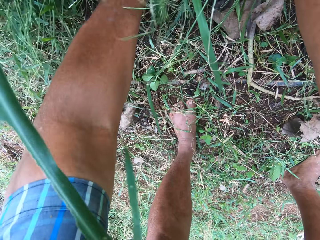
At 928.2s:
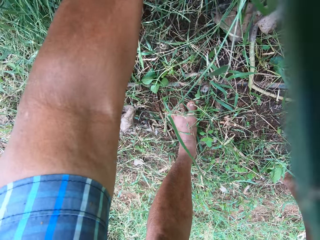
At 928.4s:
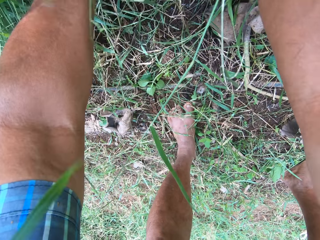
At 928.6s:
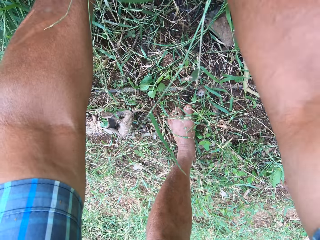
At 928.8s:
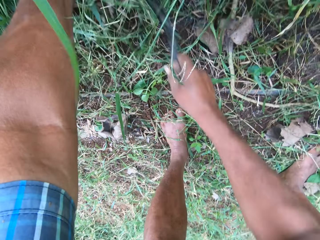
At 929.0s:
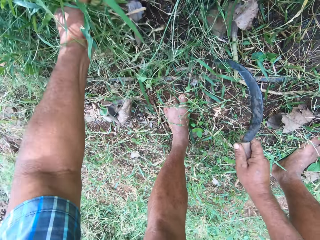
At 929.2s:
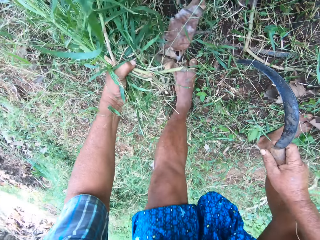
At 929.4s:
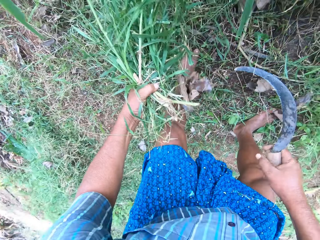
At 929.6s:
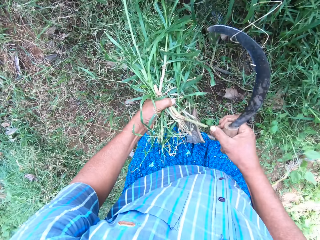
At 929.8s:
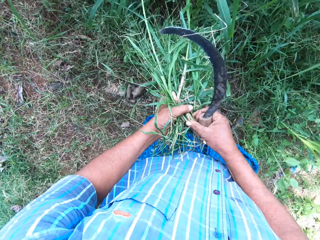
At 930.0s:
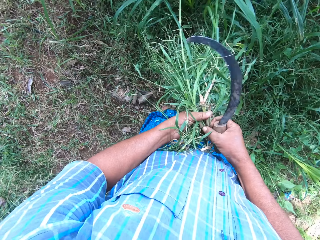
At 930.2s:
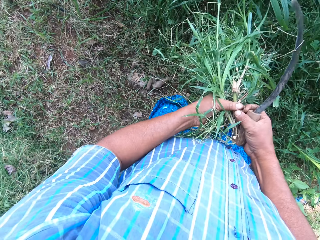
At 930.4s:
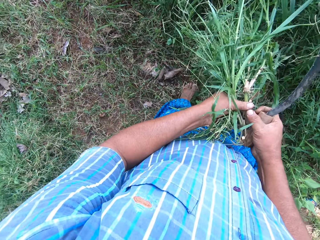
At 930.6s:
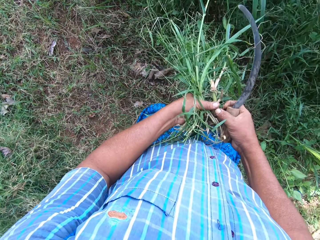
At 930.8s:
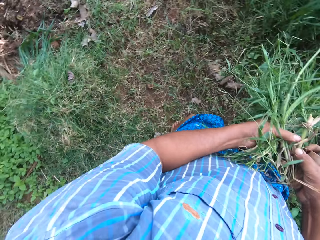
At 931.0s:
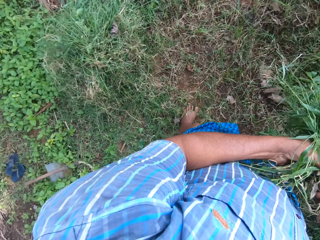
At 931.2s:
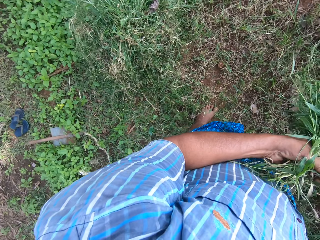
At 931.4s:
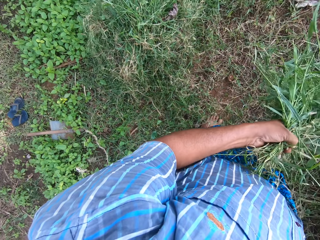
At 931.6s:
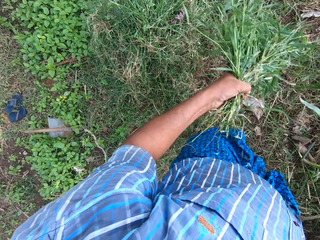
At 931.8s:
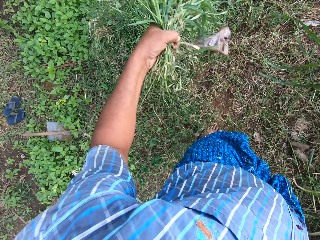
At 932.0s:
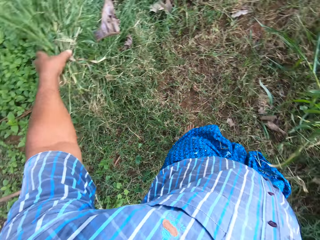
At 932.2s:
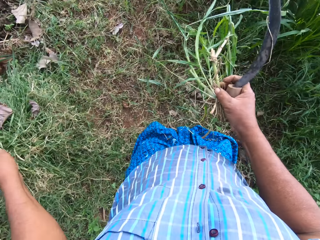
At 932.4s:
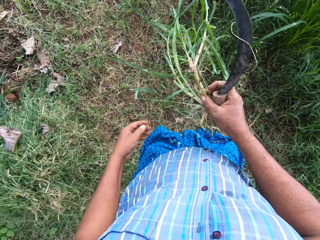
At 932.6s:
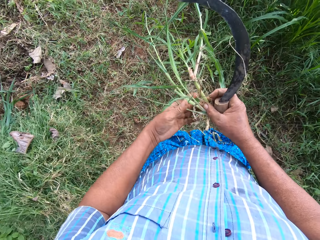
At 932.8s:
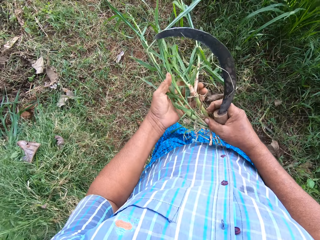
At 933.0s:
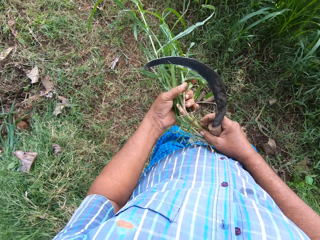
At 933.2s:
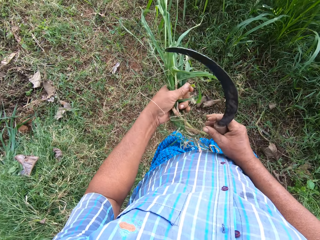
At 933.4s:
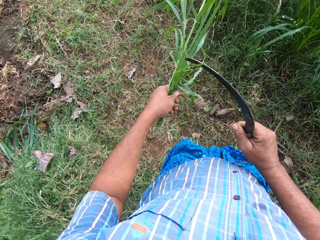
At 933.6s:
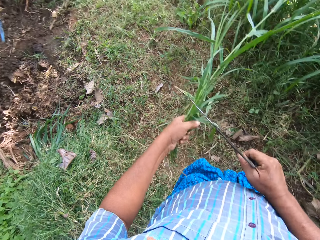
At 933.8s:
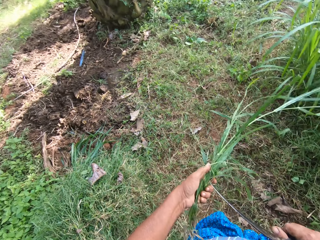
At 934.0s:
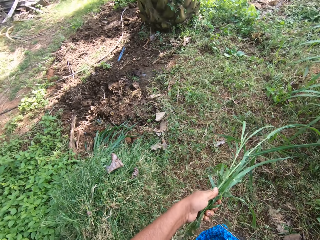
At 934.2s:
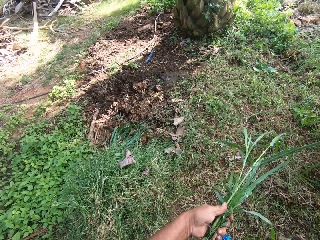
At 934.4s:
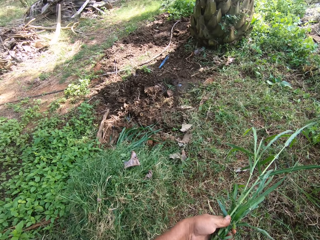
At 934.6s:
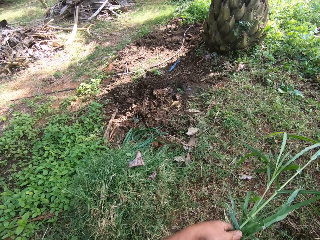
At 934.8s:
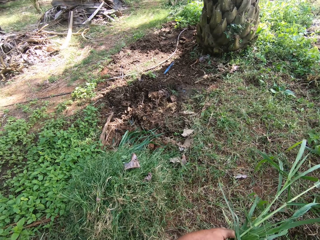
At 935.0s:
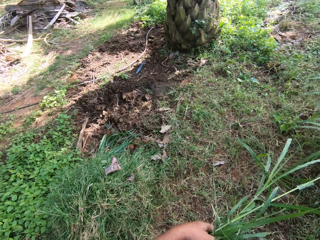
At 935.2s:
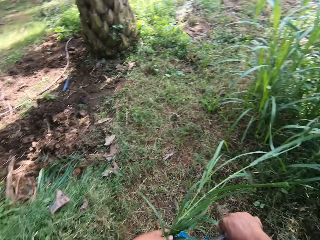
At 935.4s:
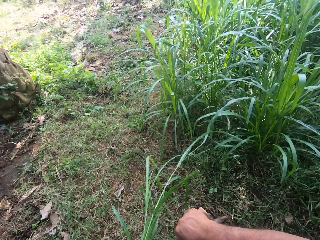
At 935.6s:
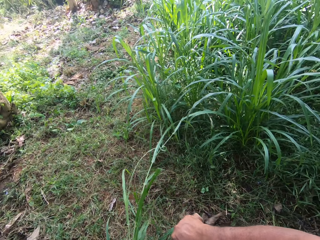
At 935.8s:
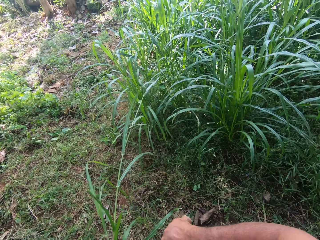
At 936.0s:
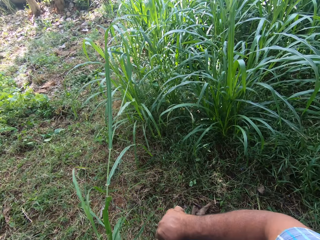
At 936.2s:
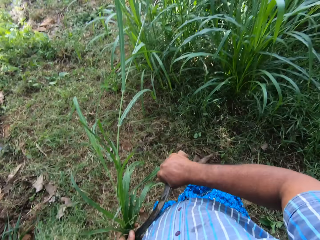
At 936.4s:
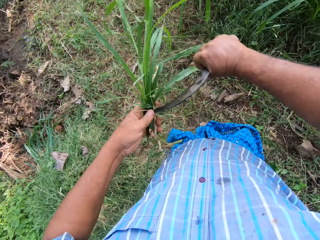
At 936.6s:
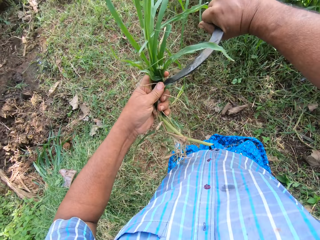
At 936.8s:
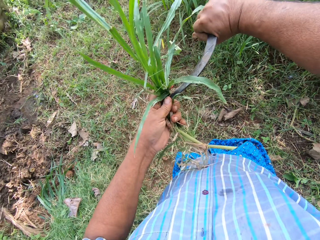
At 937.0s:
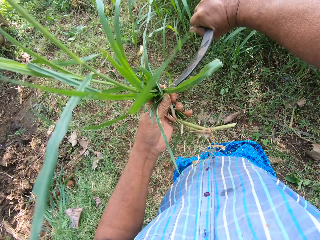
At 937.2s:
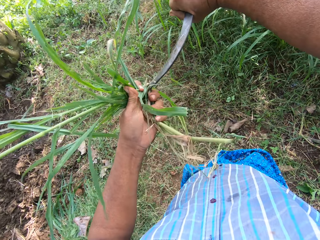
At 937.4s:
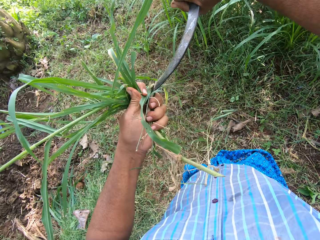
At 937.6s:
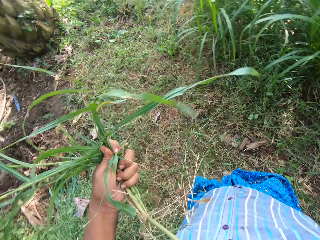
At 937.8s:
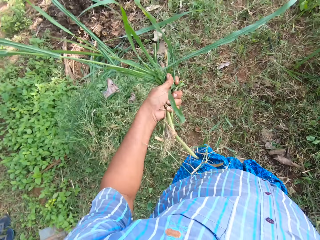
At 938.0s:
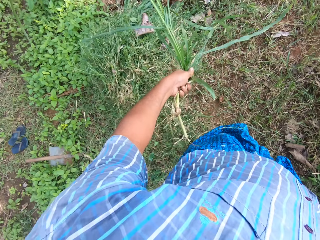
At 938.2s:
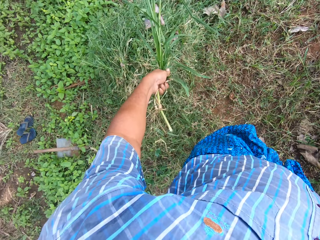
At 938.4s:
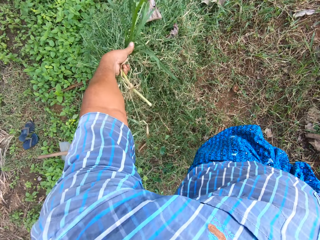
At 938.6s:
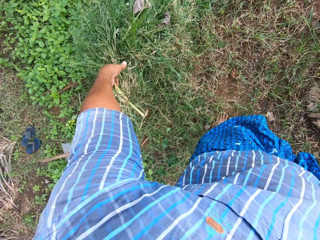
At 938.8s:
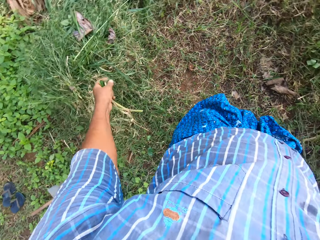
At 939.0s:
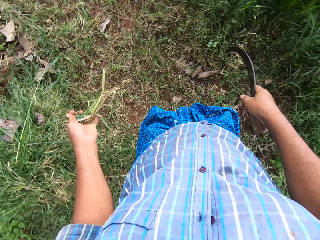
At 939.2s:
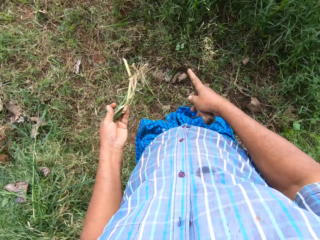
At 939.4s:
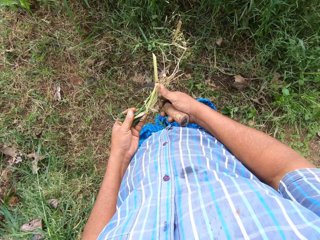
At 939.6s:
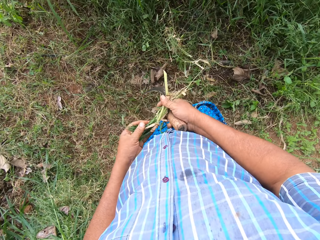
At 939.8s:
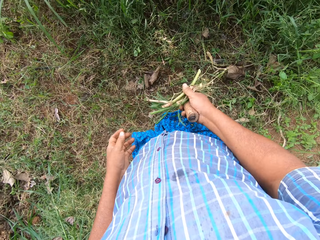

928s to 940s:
The camera wearer separates the grass. He holds the napier grass. He drops the grass in his left hand on the pile of grass. He moves the grass in his right hand to his left hand. He holds the napier grass. He cuts the green branches. He separates the root from the grass with his sickle. He drops the grass in his left hand on the pile of grass.

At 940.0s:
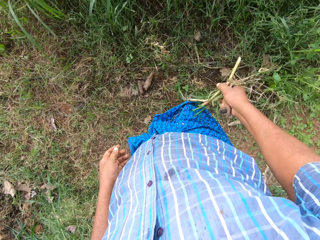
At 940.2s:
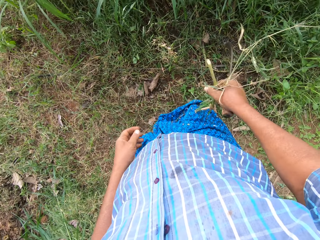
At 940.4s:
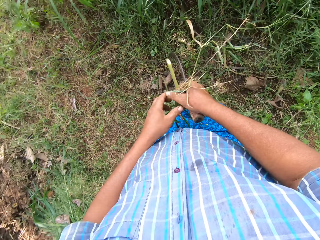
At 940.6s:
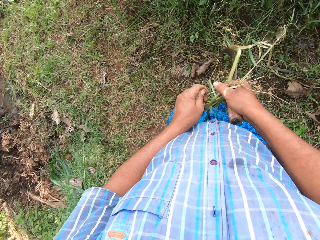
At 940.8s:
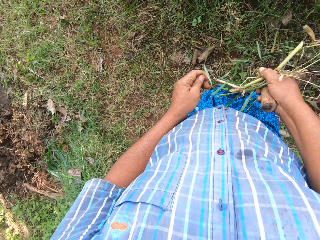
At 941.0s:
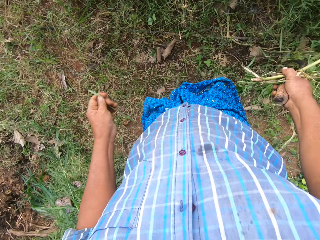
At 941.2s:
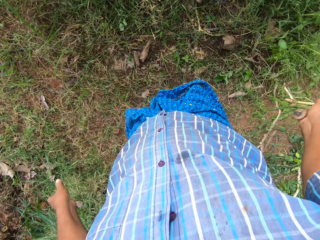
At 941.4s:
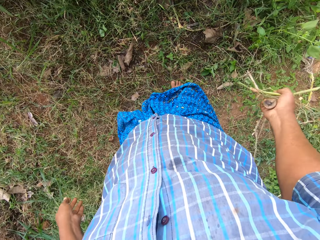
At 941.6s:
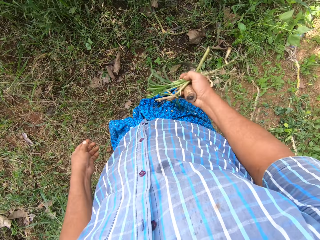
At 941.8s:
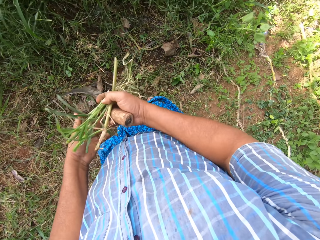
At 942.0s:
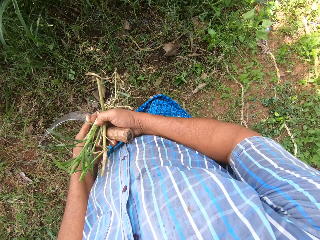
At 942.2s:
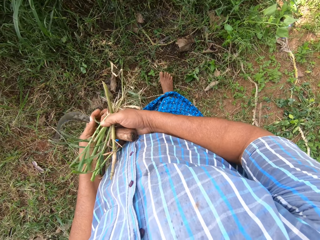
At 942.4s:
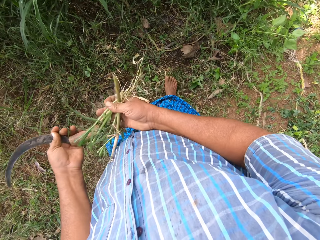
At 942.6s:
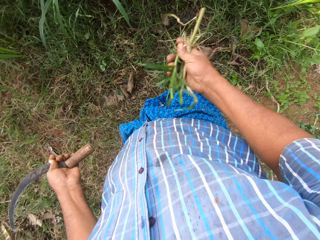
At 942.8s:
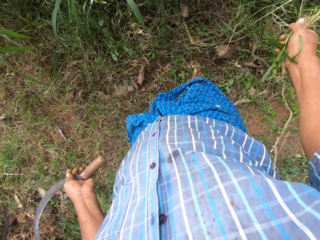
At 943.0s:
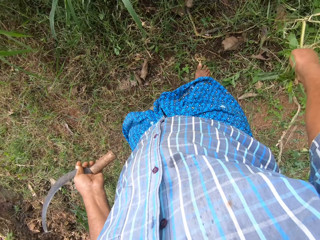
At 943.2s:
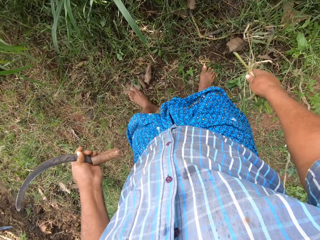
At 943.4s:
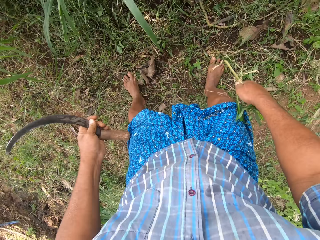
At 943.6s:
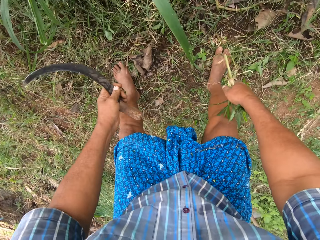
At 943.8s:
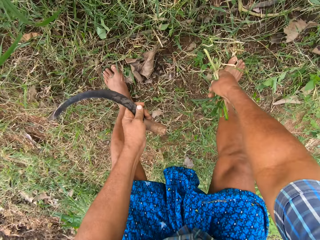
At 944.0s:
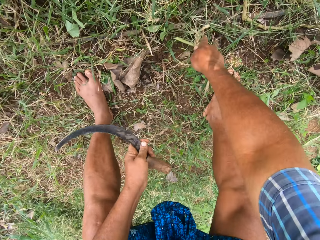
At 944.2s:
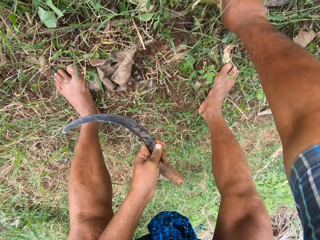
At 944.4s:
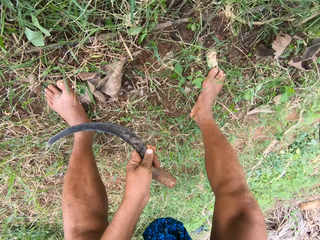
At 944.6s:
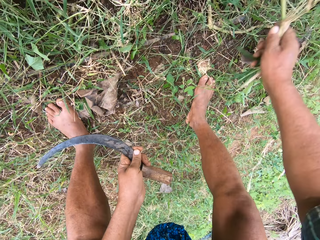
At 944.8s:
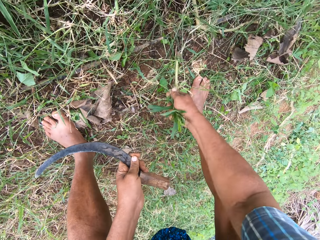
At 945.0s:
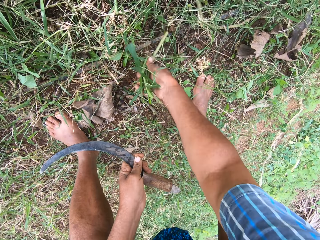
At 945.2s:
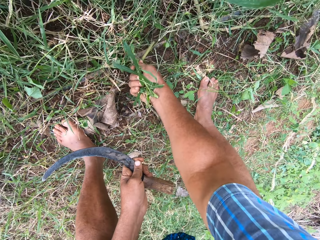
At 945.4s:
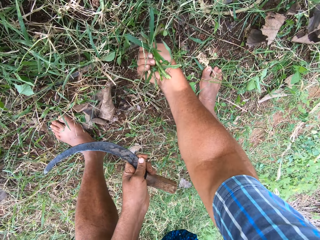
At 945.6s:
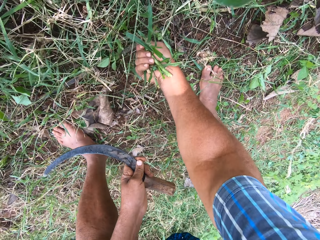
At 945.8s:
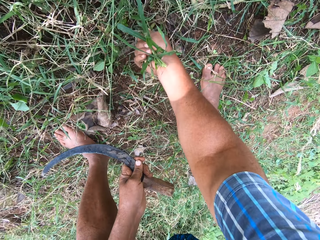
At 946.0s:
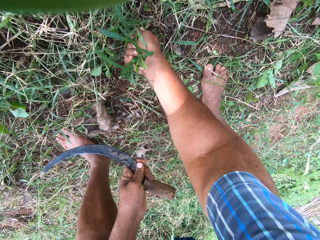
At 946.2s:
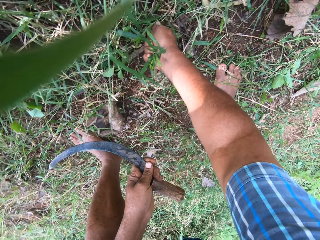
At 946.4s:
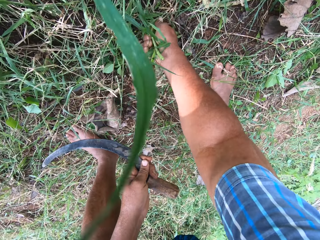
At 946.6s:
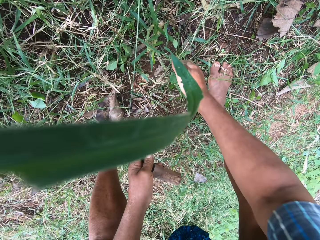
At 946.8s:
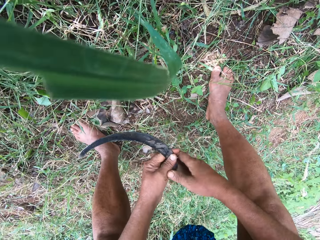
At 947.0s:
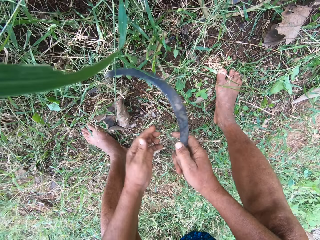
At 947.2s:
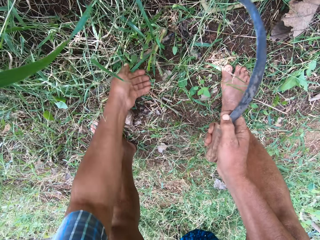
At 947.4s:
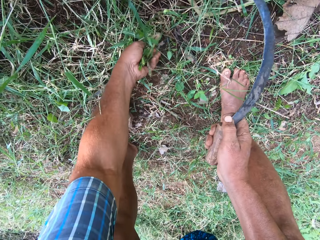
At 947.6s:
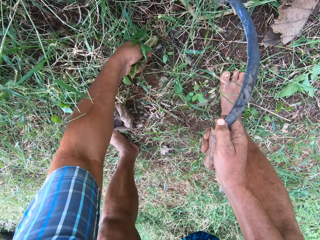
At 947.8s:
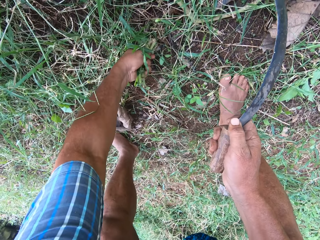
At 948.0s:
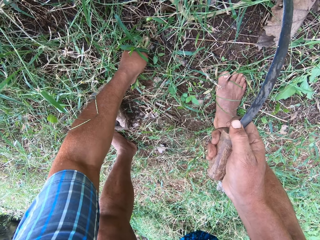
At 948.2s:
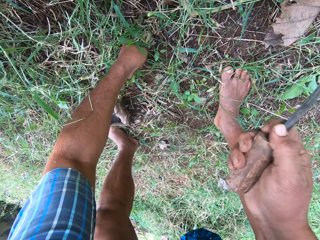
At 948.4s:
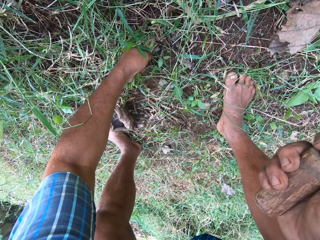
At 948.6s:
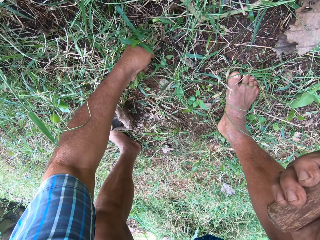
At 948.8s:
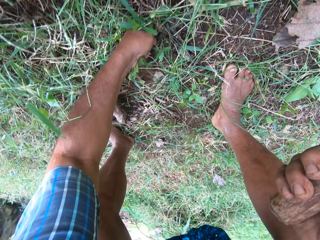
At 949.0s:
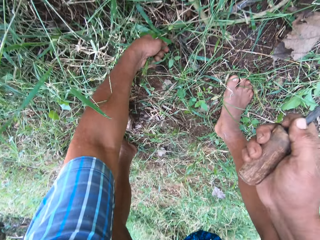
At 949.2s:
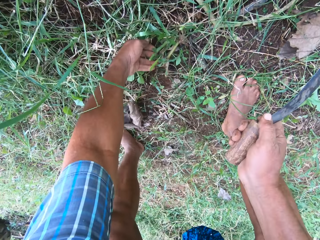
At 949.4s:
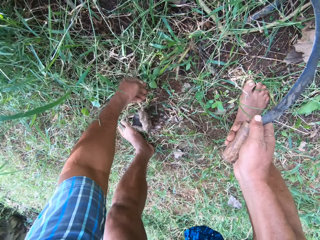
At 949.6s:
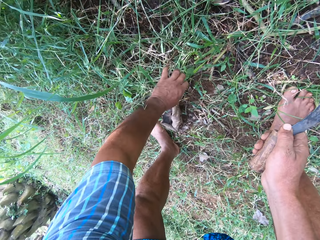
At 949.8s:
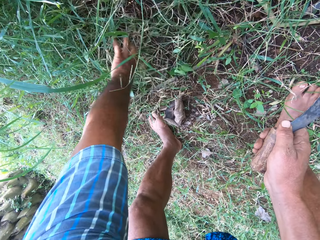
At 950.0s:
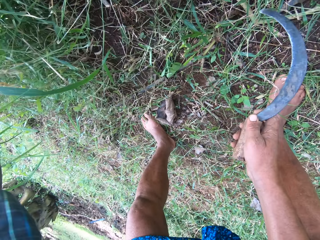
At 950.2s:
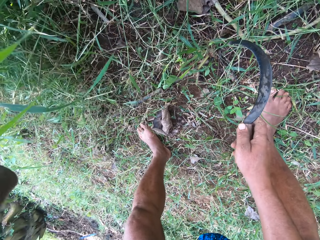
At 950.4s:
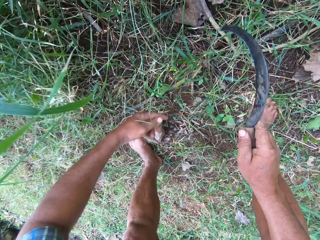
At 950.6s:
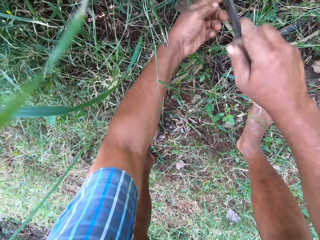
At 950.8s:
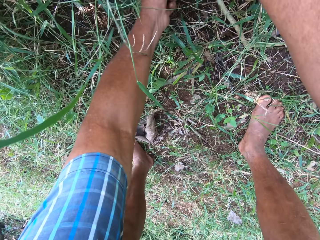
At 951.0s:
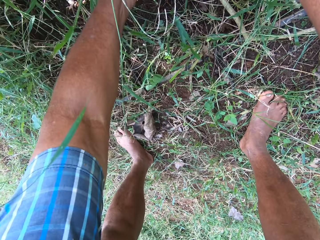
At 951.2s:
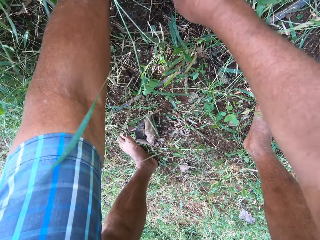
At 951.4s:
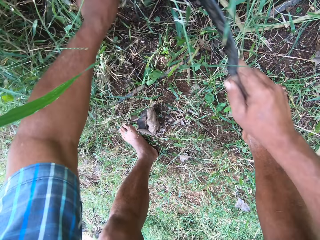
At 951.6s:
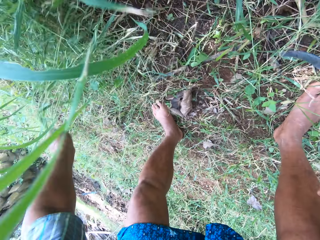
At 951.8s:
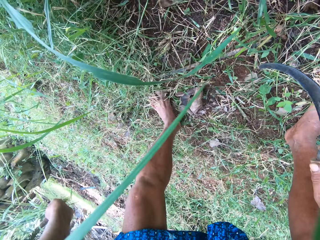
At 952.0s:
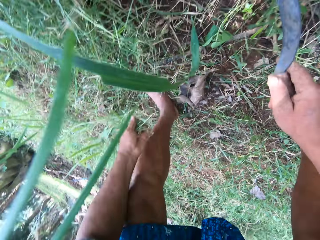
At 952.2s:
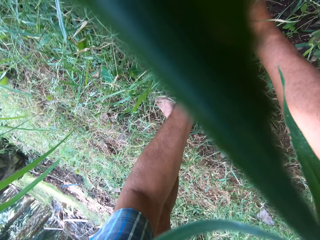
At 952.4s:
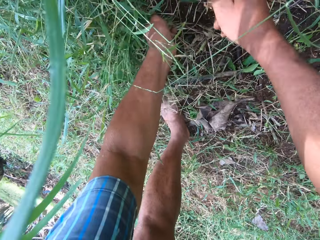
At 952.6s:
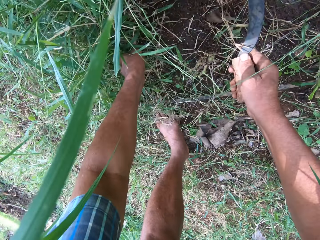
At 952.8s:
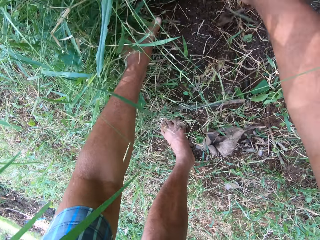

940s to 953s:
The camera wearer moves the root to his right hand. He puts the green leaves aside. He moves the sickle to his left hand. He holds the green branches of leaves. He replants the root. He moves the sickle in his left hand to his right hand. He moves a hand. He touches the root with his left hand. He presses the green branches of leaves in the soil. He moves the napier grass with the hand. He cuts grass with the sickle in his right hand.
